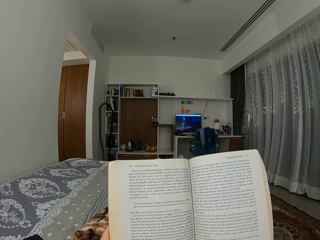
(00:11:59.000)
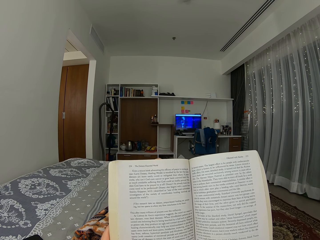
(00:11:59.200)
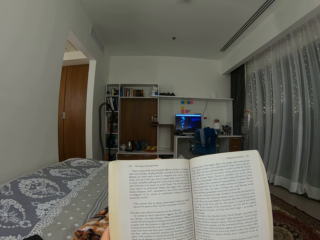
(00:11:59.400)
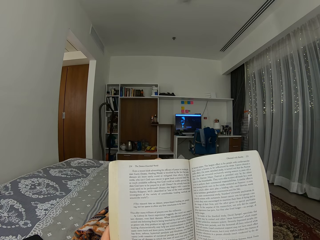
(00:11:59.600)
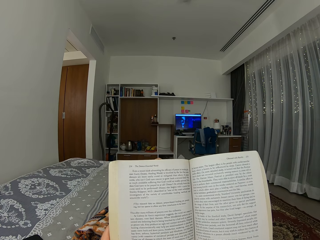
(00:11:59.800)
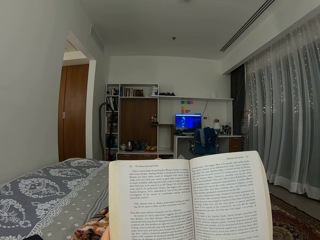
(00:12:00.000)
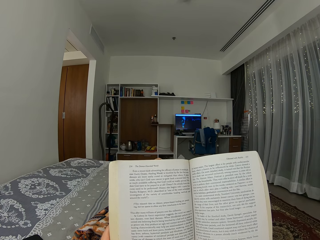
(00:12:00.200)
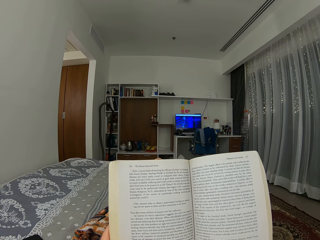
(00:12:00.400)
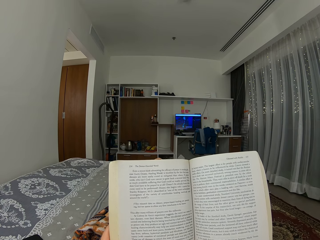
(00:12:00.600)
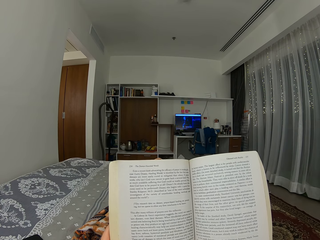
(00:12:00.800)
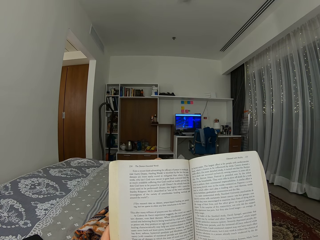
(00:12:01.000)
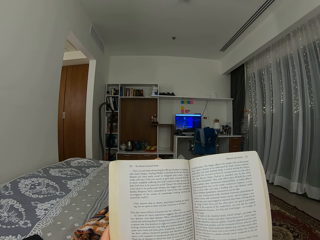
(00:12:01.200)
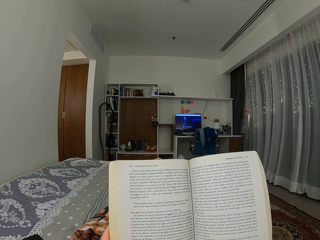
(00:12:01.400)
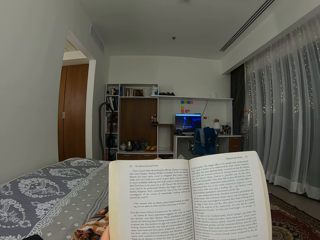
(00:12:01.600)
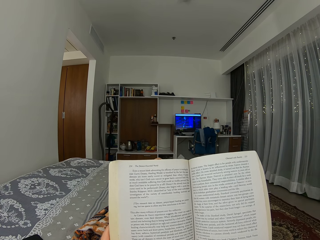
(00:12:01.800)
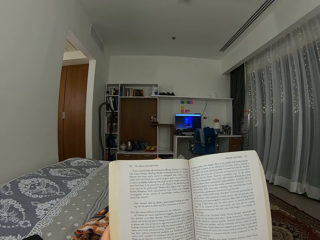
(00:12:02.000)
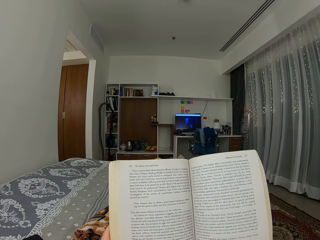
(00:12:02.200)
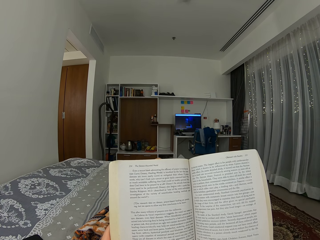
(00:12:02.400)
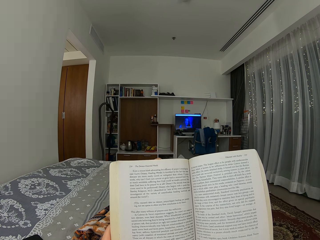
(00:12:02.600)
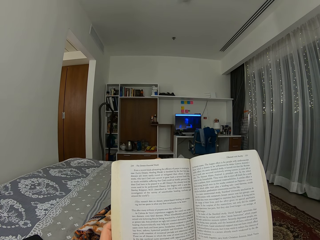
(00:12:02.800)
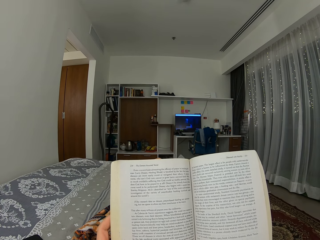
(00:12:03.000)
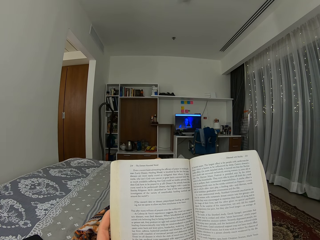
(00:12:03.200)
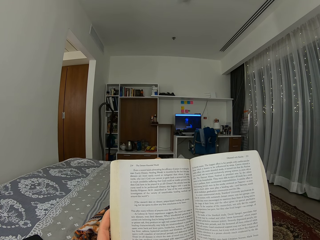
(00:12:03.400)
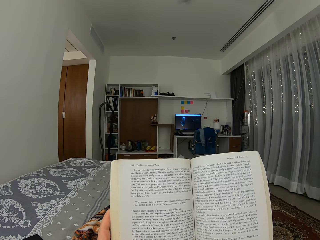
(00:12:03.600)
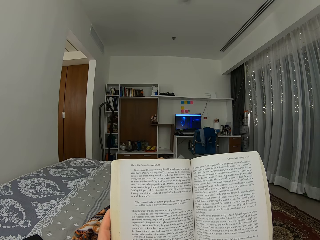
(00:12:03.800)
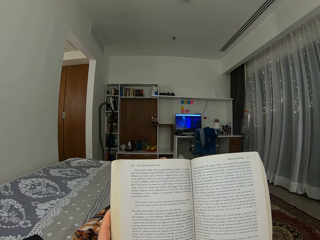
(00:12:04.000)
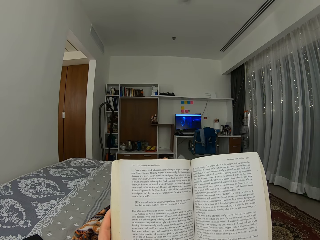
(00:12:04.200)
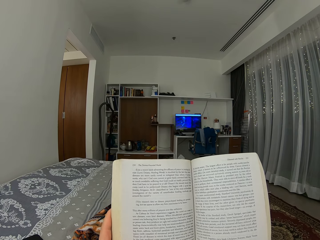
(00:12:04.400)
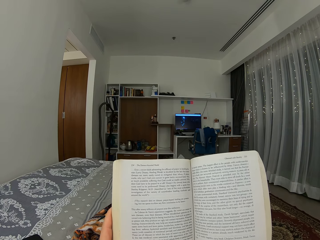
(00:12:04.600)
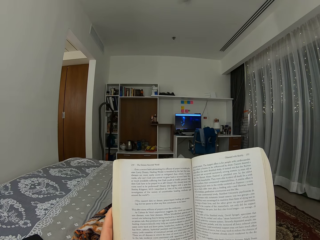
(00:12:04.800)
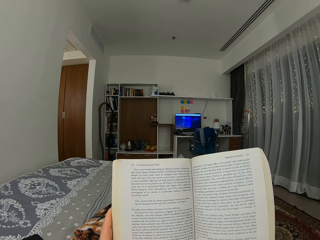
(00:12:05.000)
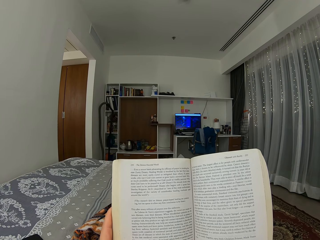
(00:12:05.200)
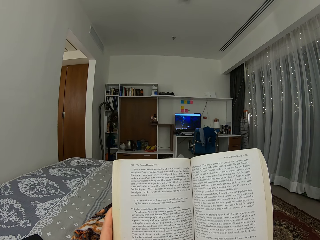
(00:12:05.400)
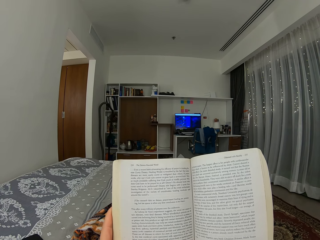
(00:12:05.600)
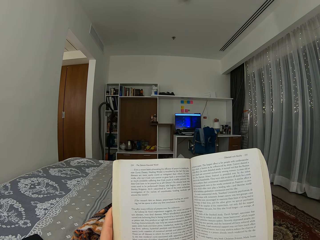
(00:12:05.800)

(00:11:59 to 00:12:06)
The camera wearer adjusts the hand.

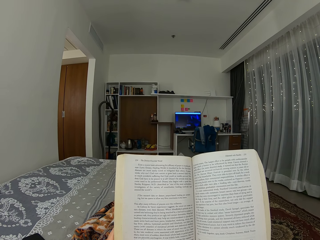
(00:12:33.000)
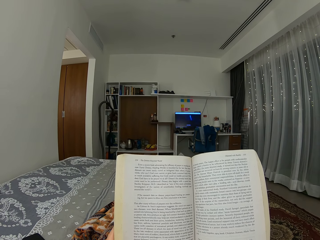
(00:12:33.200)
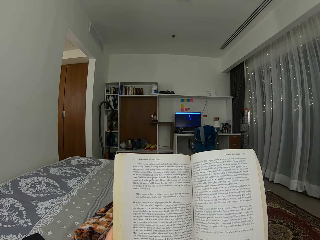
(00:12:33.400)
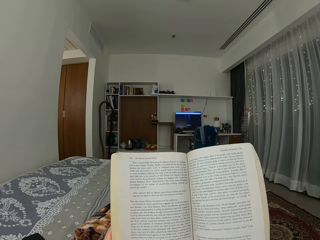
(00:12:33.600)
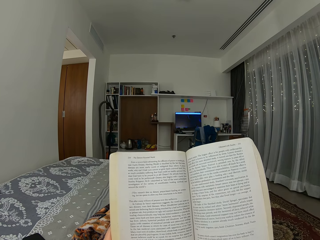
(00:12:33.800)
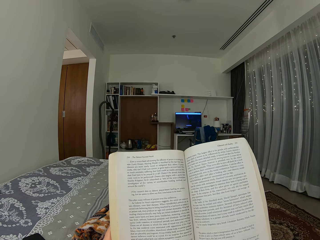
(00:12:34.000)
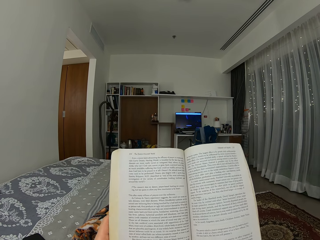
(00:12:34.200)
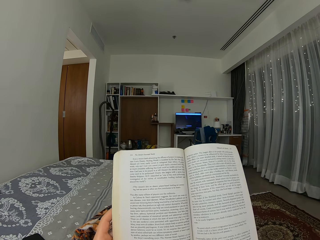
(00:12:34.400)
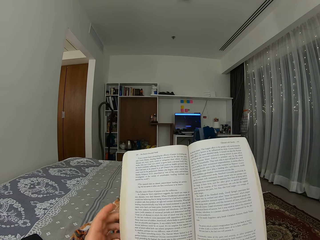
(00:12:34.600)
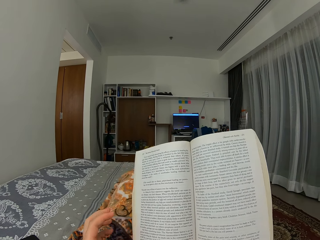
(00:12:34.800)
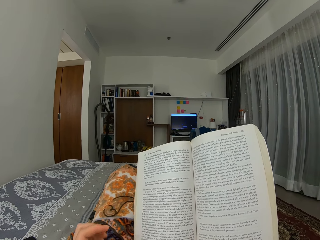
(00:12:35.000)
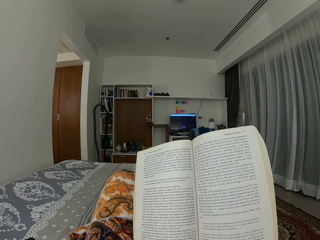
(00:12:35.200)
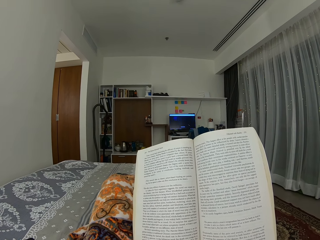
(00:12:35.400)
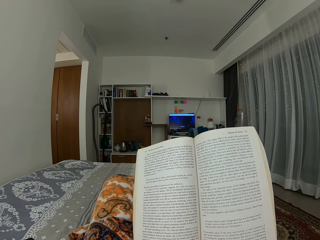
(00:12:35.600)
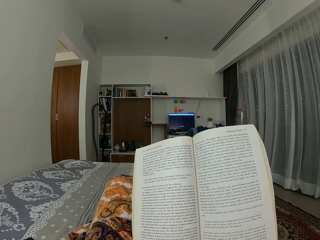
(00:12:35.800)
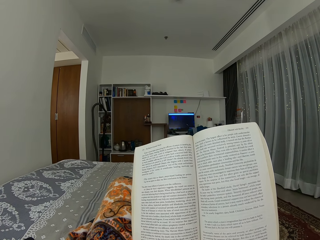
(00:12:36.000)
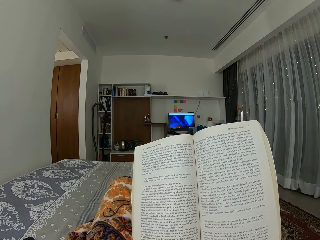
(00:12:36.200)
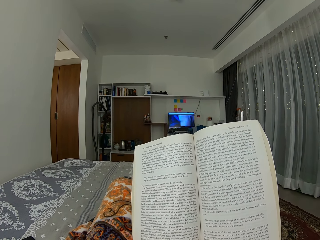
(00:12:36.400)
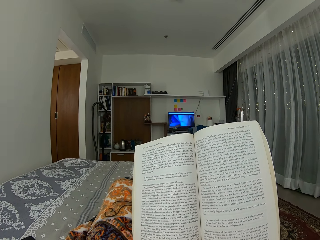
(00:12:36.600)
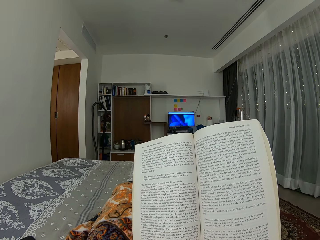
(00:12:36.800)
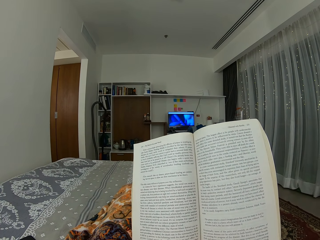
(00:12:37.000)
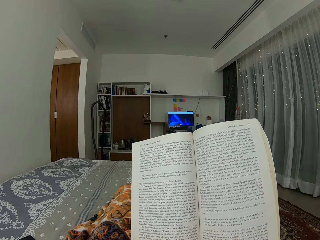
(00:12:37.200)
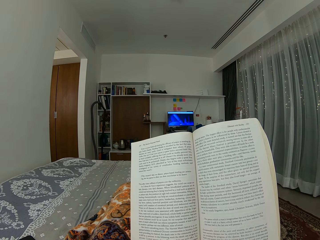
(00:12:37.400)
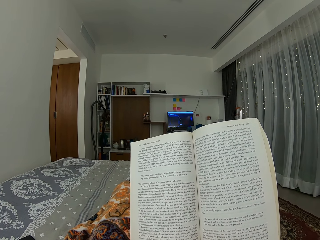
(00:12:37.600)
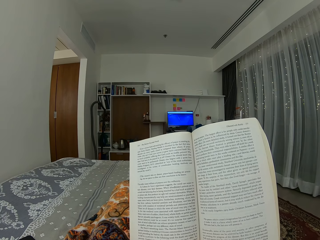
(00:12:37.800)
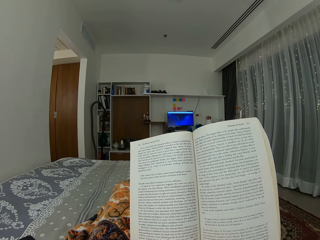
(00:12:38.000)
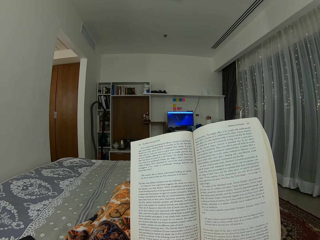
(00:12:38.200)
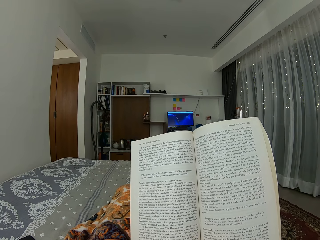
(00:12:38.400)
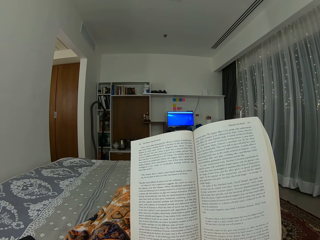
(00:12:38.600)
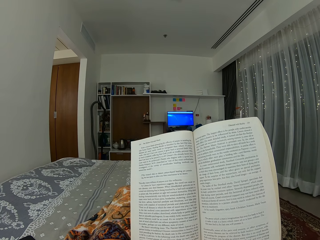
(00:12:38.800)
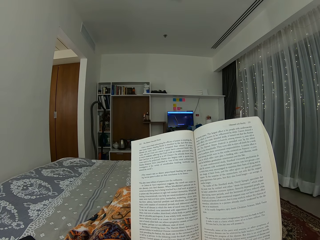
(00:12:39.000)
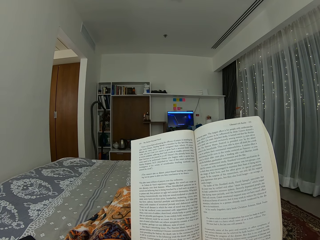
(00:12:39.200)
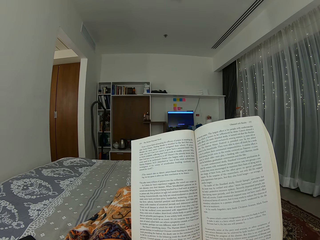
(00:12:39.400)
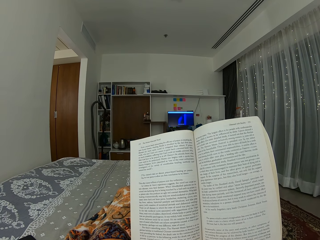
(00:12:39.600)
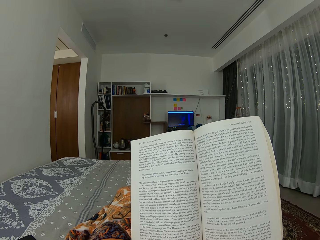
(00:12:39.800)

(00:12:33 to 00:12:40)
The camera wearer removes her left hand from the novel.

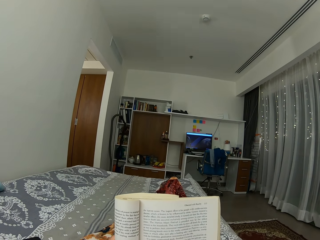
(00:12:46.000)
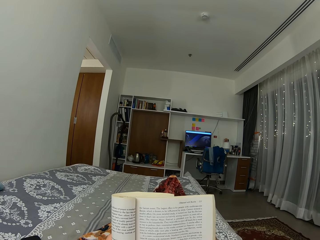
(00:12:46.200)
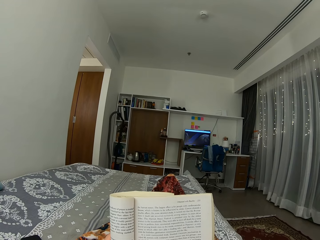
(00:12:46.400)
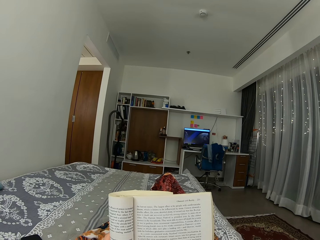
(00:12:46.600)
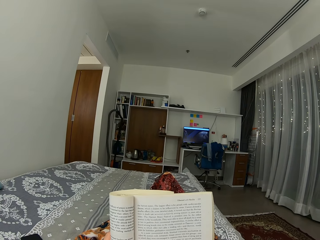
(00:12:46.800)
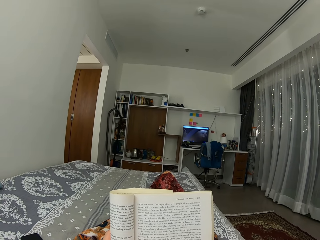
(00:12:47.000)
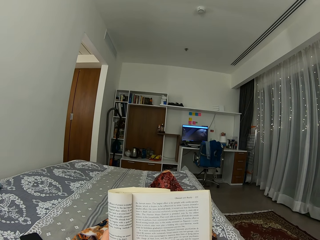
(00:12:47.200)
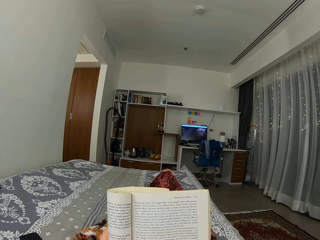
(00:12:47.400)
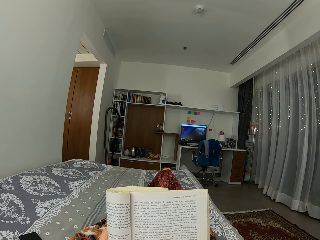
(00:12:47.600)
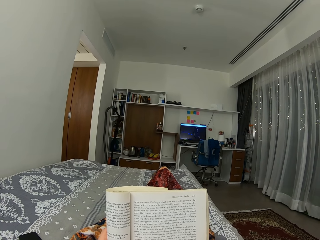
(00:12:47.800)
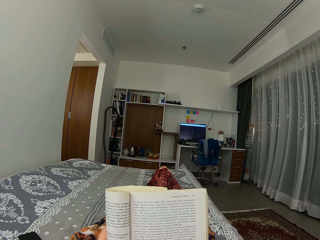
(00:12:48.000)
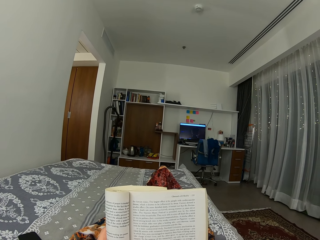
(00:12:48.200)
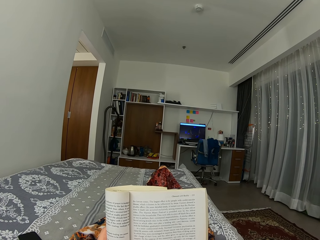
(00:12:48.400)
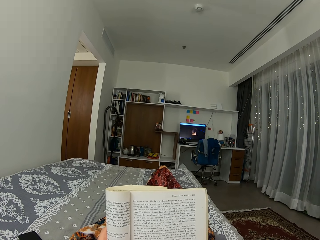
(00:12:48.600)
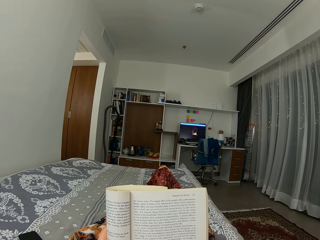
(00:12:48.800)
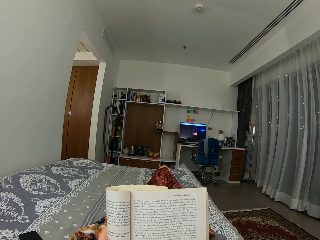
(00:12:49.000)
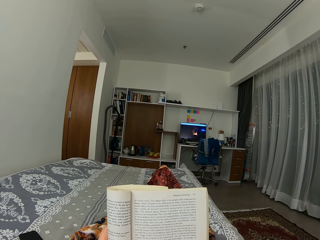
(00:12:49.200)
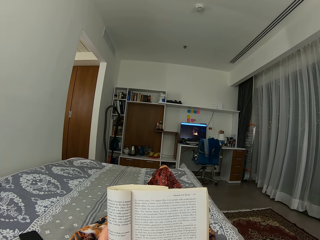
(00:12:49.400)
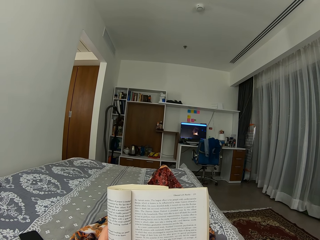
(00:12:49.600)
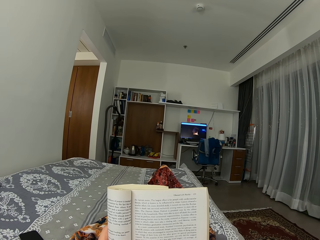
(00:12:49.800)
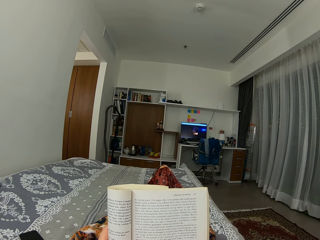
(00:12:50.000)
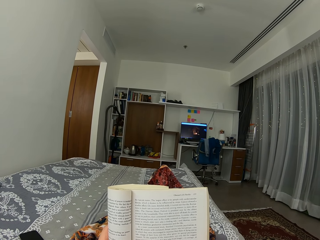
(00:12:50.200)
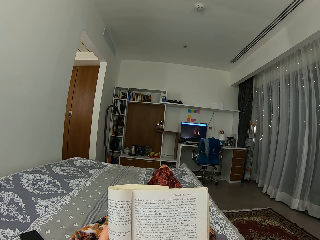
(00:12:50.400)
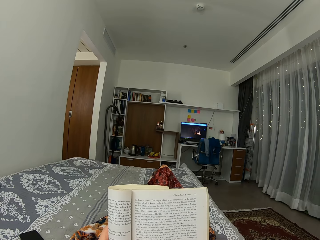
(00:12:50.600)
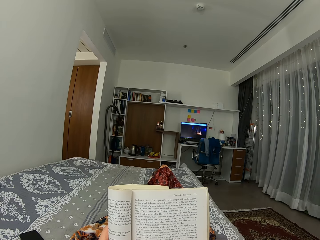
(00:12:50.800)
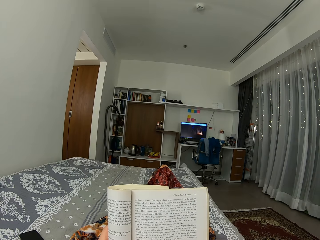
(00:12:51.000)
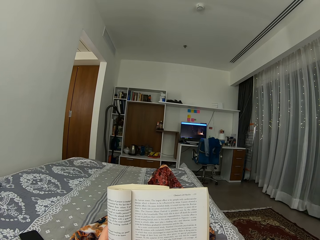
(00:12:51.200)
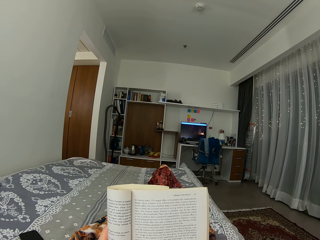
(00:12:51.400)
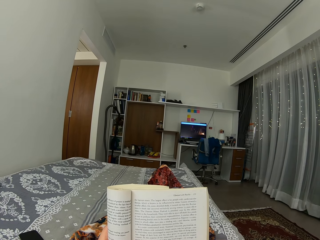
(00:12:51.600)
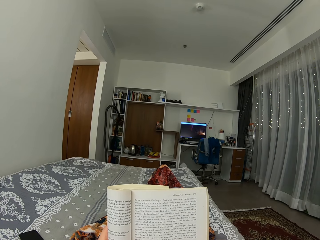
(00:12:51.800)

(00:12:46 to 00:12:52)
The camera wearer moves the legs. They read the novel.
